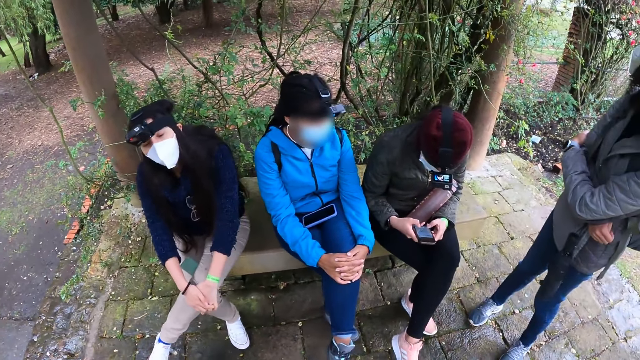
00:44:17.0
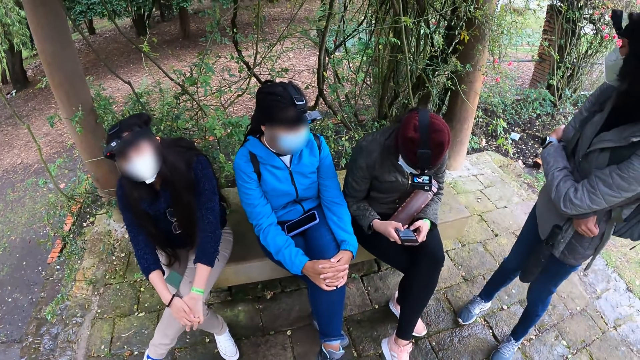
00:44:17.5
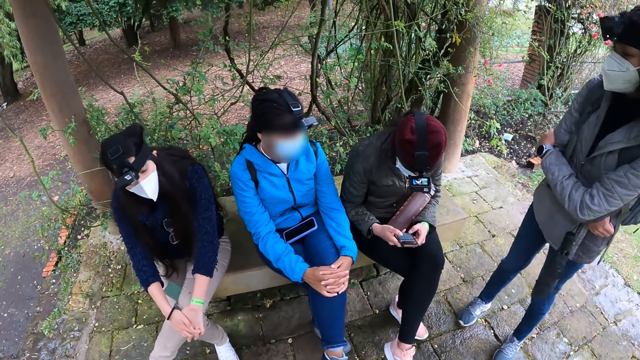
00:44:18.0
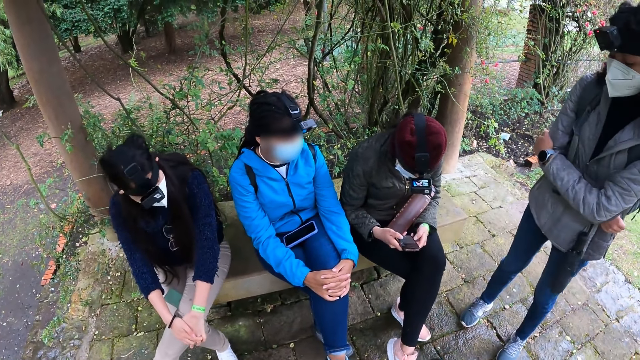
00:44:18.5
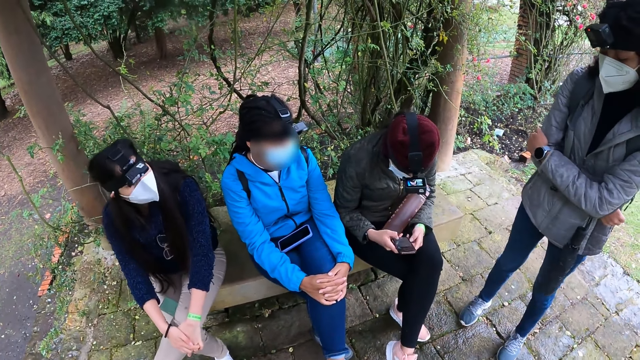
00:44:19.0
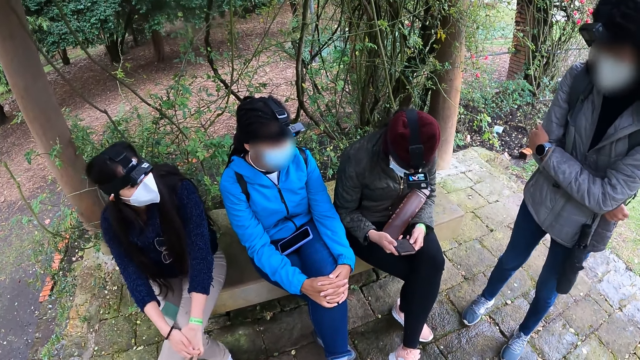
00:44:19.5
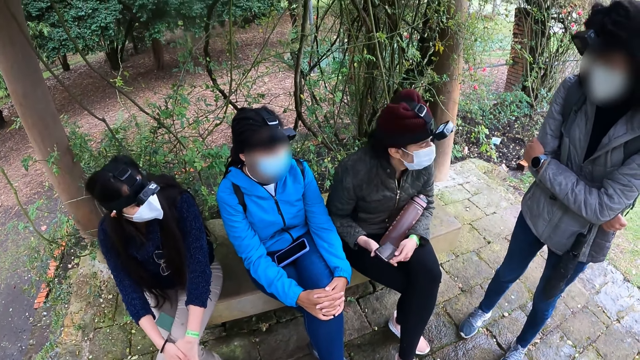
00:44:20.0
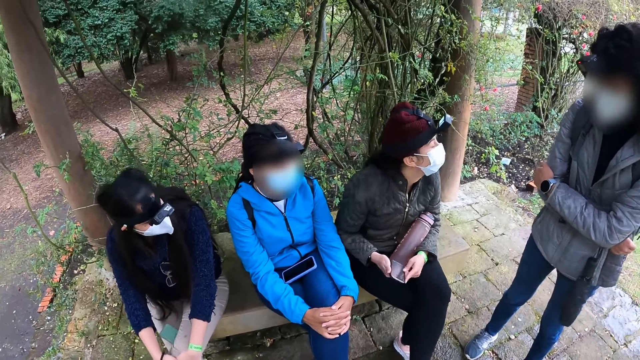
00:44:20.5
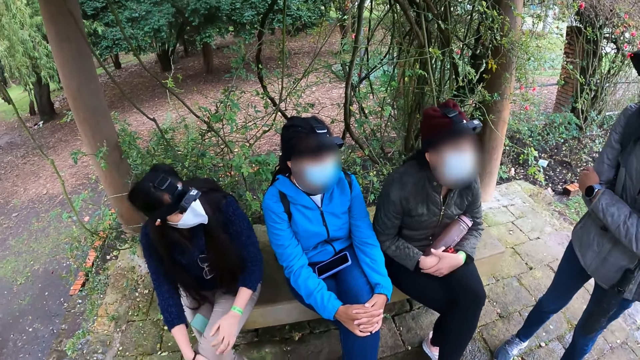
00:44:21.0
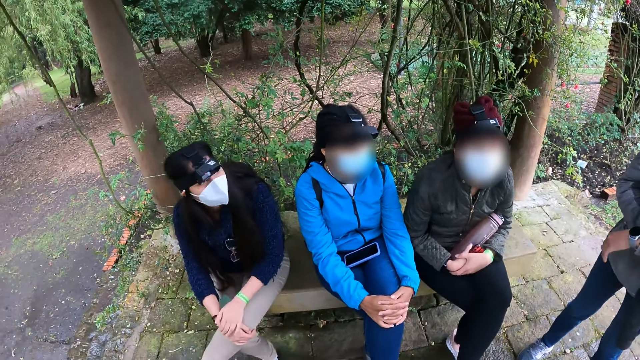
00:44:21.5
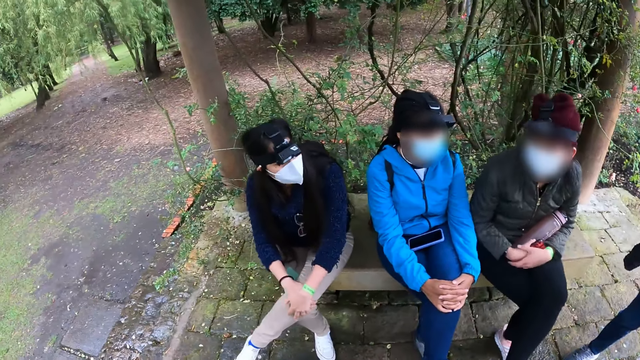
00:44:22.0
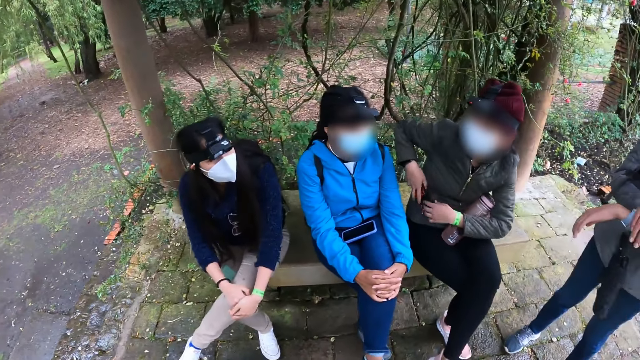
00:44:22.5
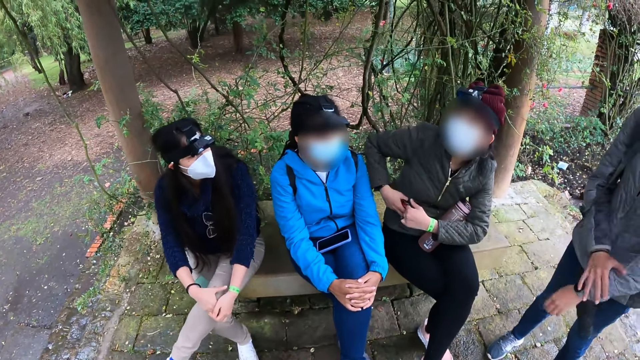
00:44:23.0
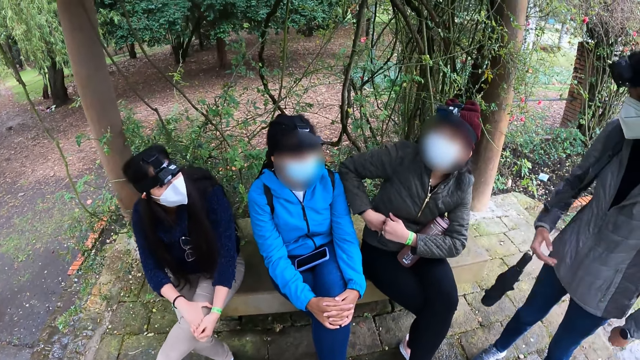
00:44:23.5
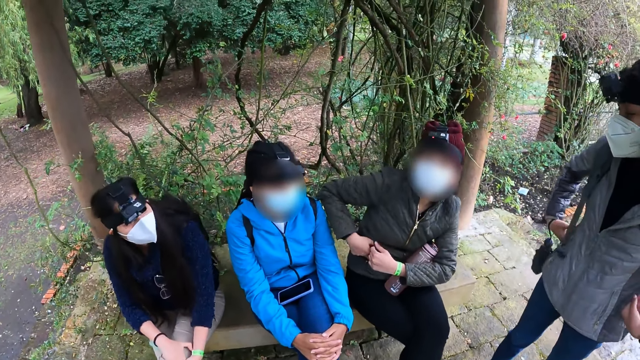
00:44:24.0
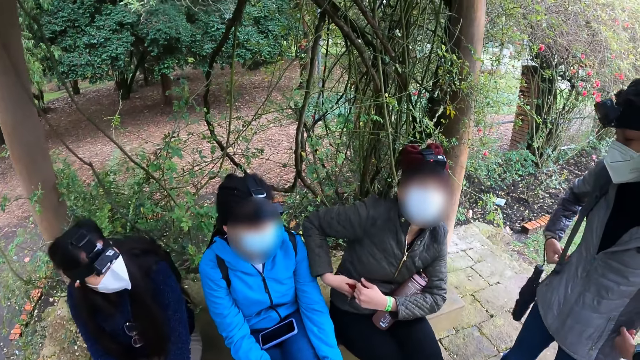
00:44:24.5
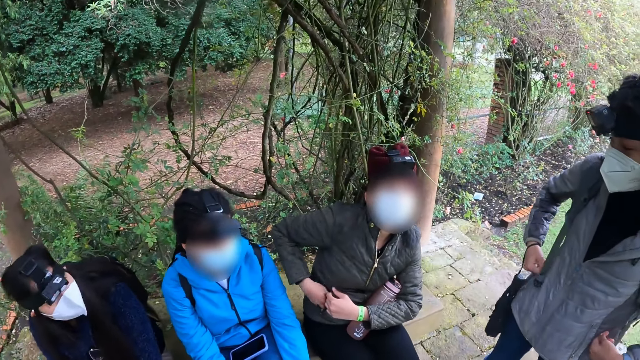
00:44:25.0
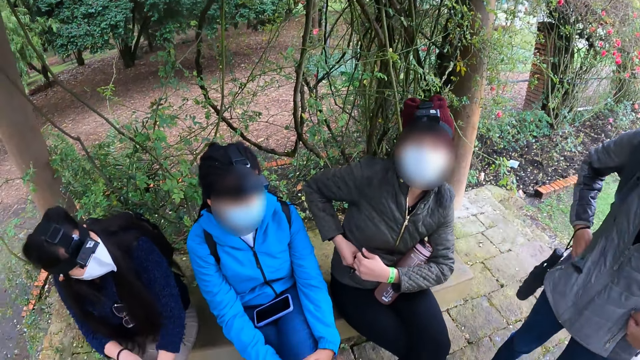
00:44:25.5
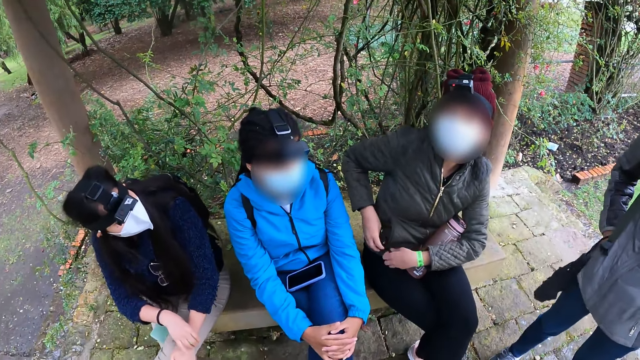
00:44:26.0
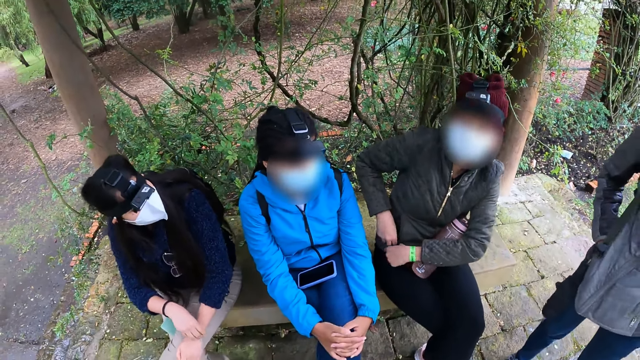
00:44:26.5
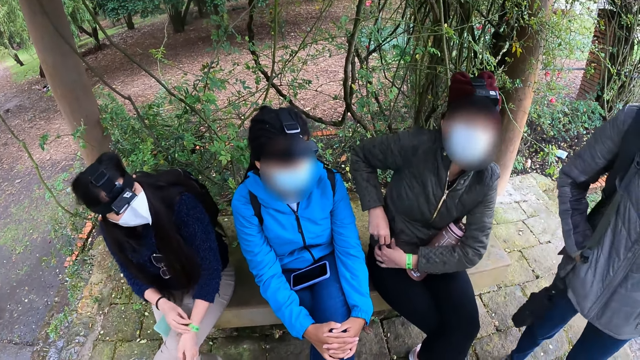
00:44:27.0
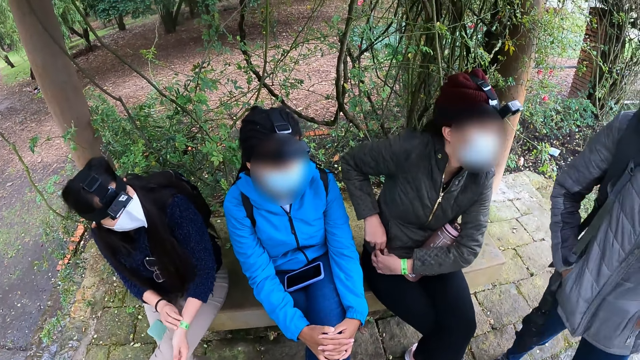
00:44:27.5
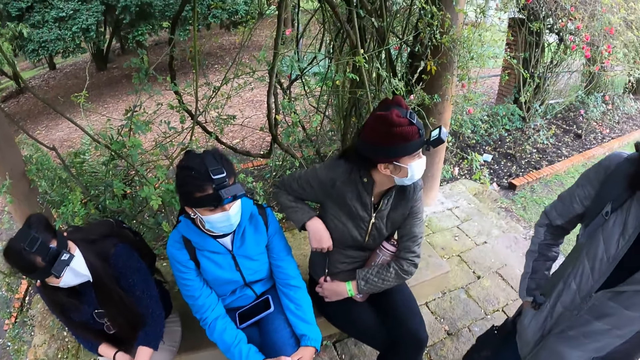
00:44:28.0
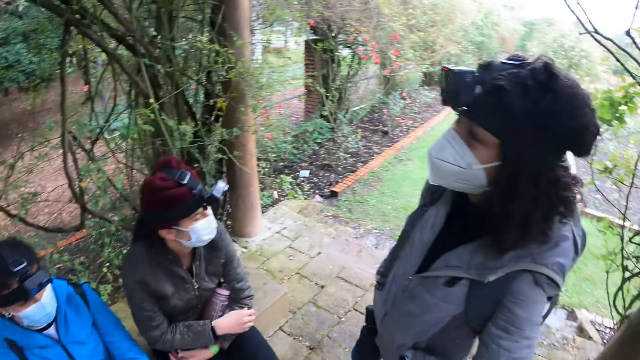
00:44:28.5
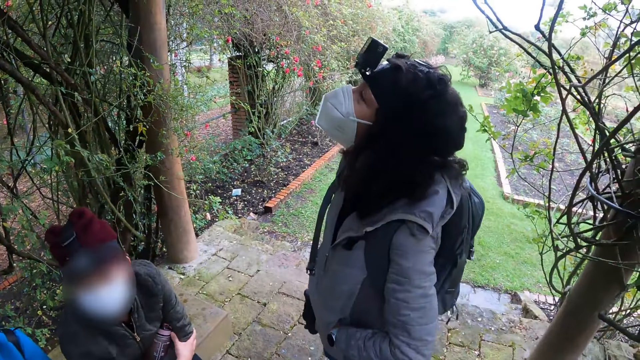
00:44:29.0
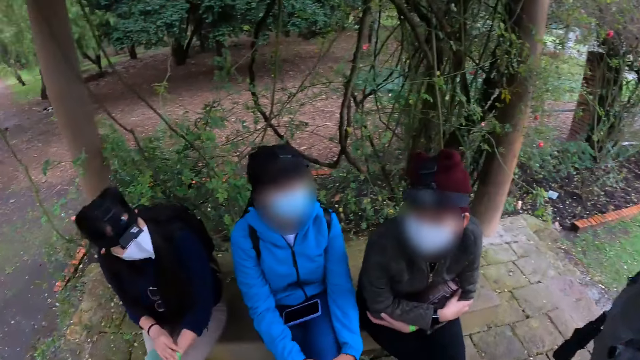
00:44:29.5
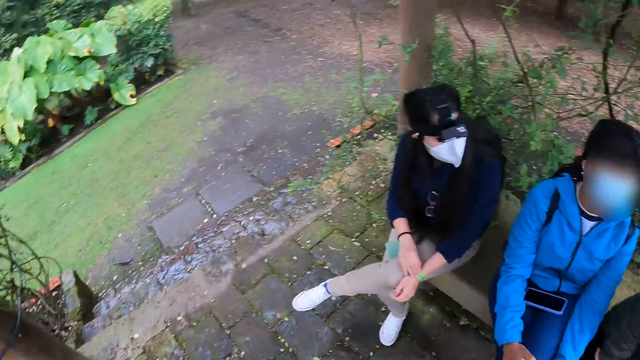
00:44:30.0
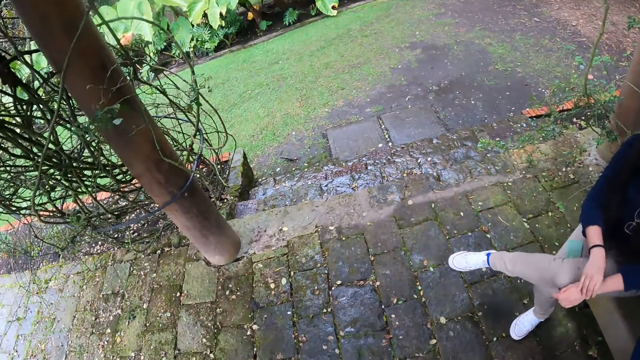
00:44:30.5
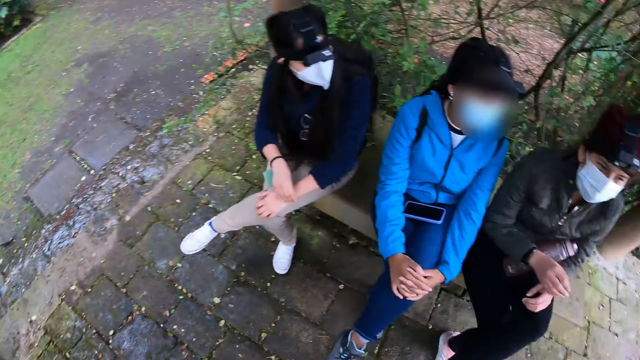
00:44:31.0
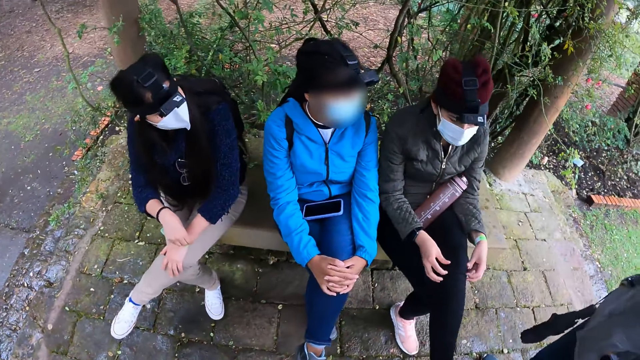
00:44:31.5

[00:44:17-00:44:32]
The woman places the phone in a pocket in her cardigan with her right hand and zips the pocket in her cardigan with her right hand. The camera wearer looks around.

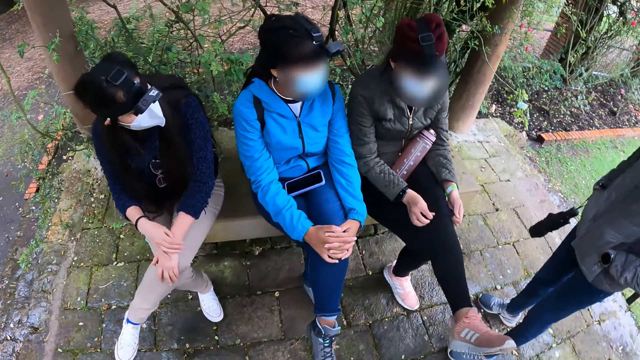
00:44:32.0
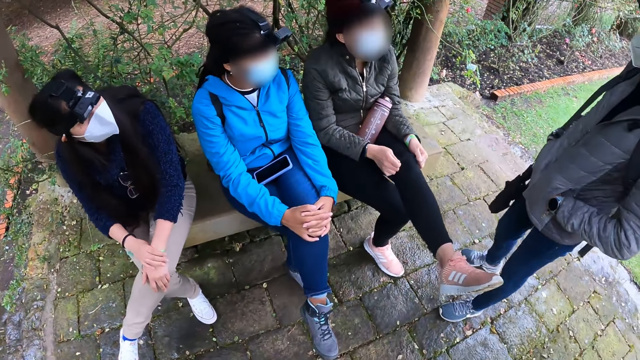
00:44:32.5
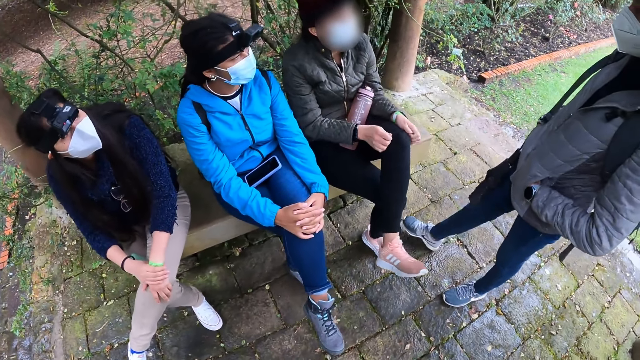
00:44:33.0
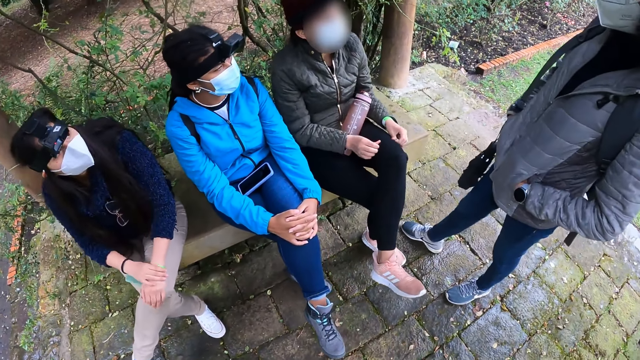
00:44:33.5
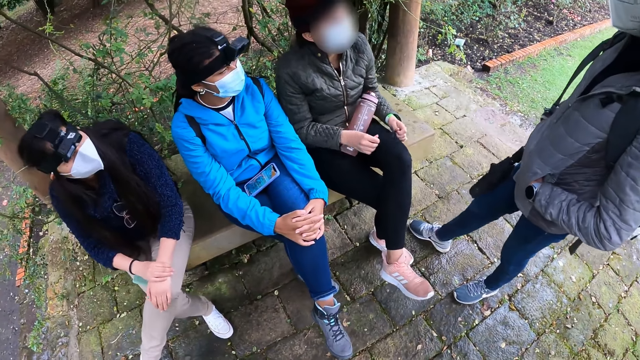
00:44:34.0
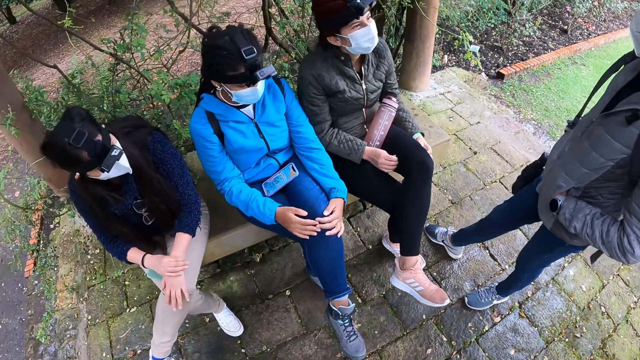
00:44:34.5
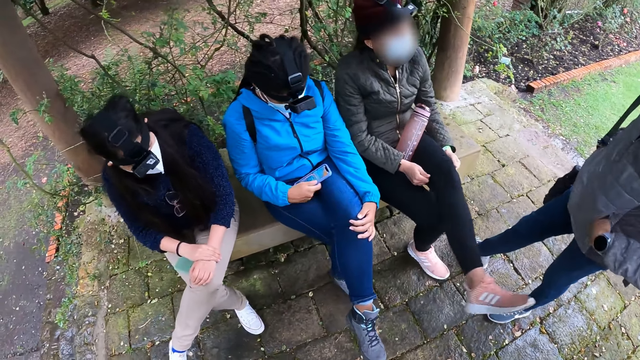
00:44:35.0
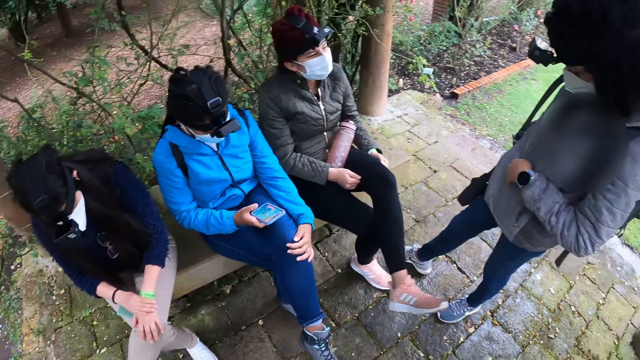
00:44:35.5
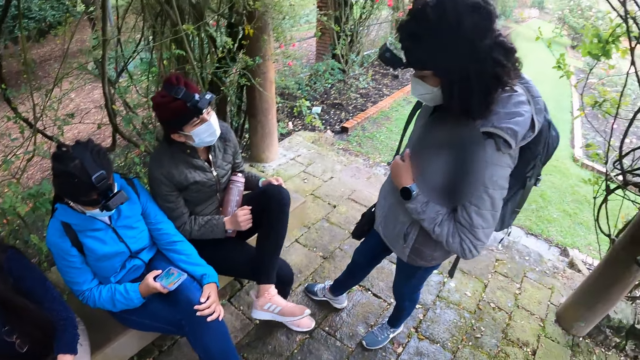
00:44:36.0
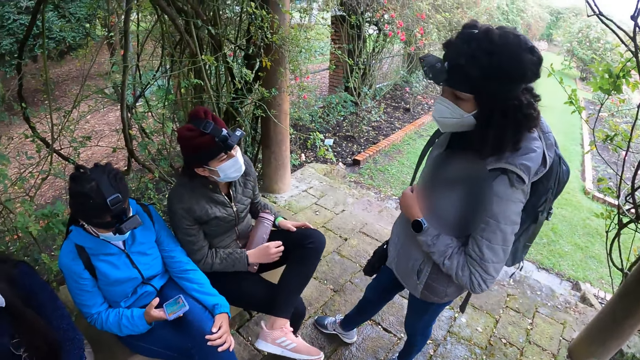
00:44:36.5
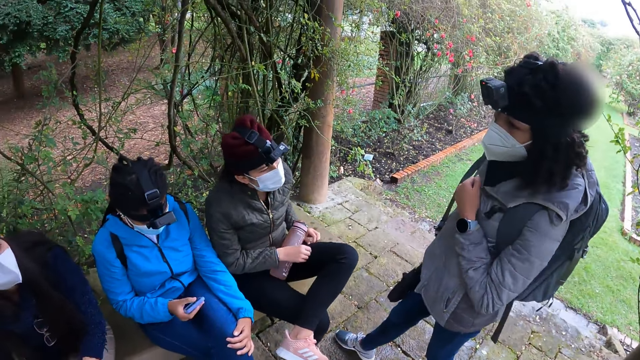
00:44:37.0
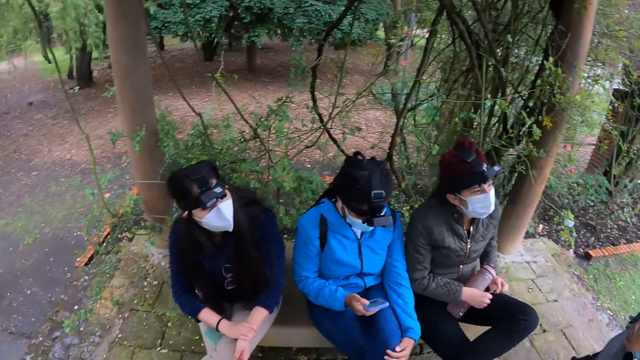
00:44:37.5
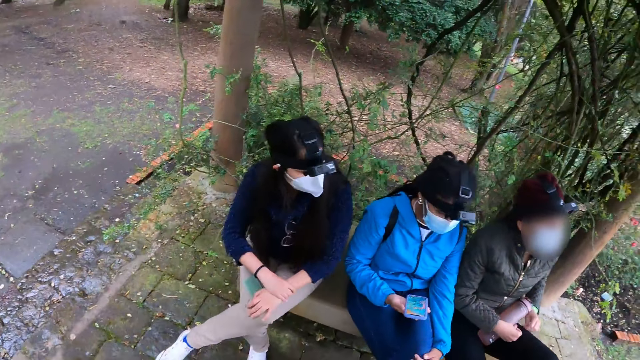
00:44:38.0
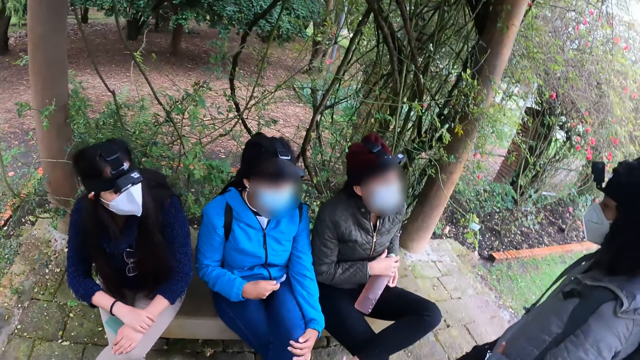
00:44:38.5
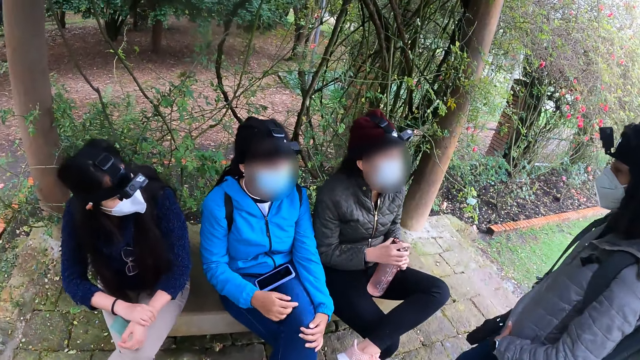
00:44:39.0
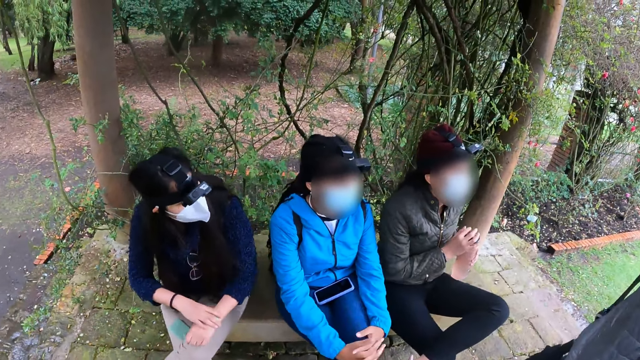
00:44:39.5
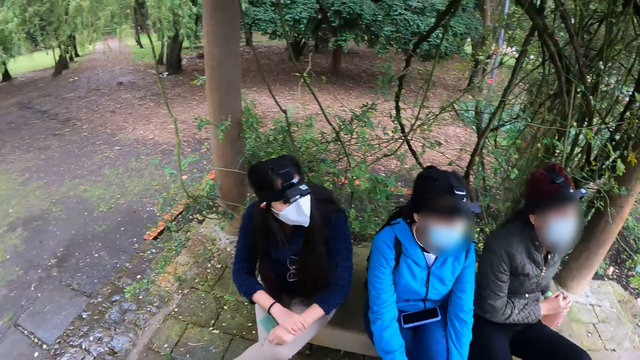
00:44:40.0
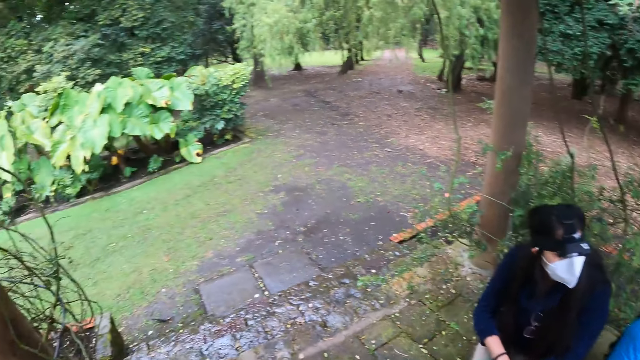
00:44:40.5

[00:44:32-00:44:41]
The camera wearer looks at four women. The woman picks up the phone on her lap with her right hand and operates the phone with her right hand. Another woman interacts with a third woman. The first woman drops the phone on her lap with her right hand.
